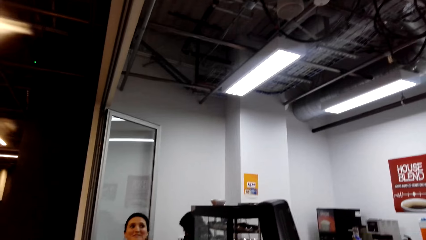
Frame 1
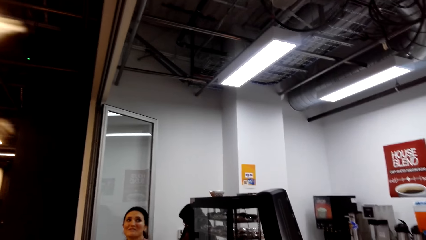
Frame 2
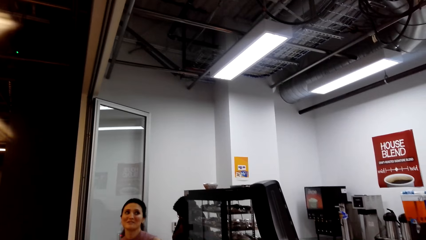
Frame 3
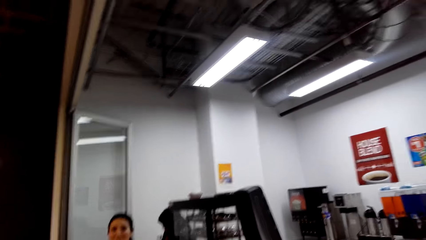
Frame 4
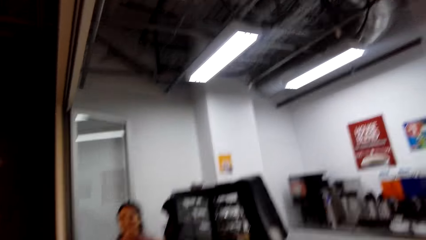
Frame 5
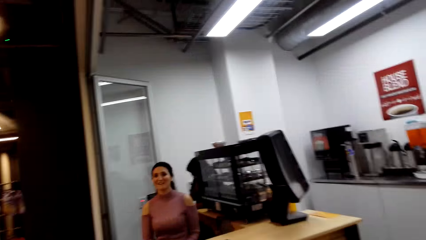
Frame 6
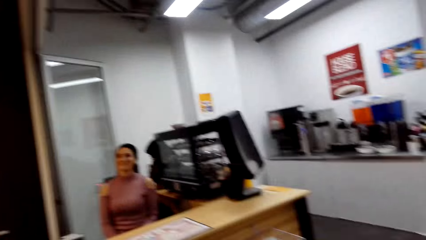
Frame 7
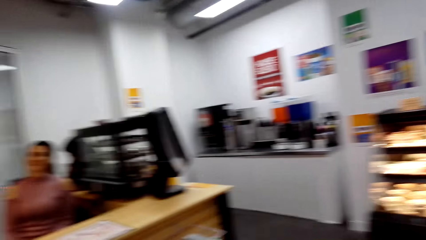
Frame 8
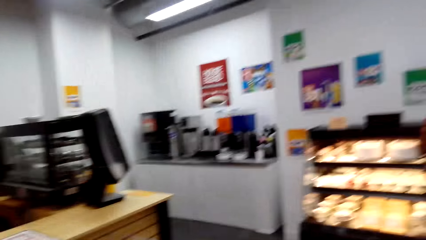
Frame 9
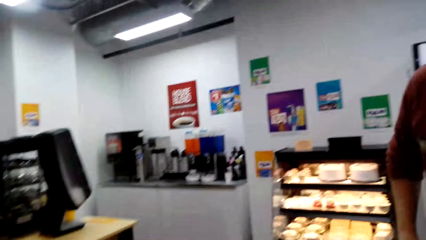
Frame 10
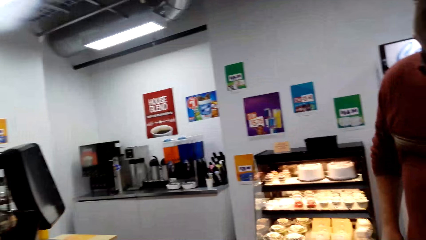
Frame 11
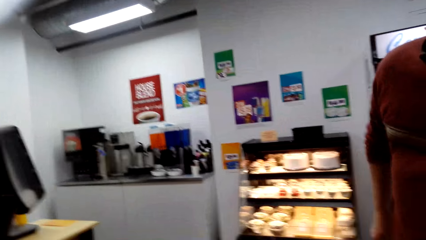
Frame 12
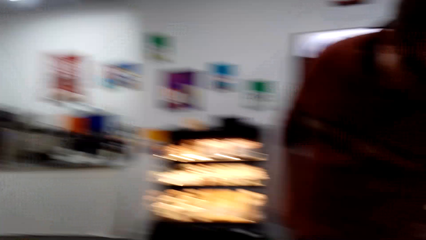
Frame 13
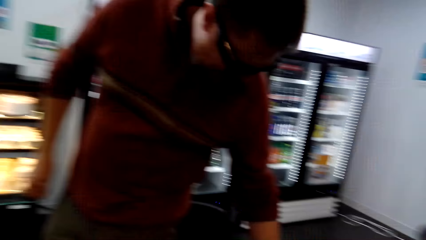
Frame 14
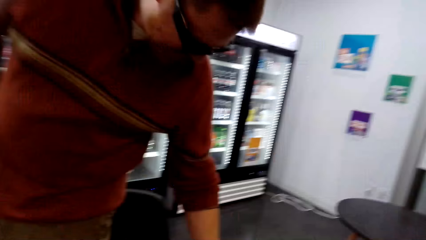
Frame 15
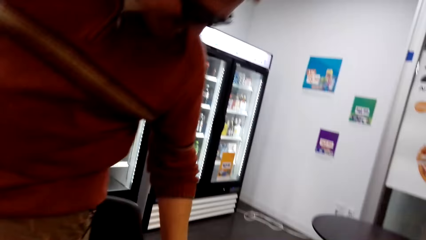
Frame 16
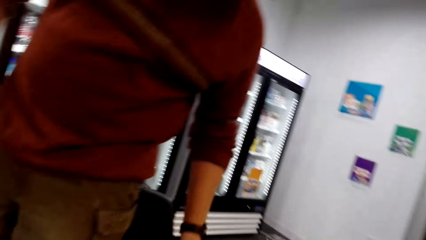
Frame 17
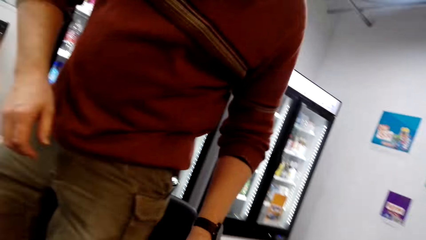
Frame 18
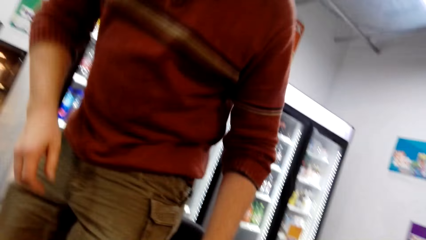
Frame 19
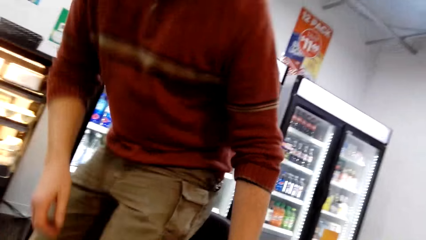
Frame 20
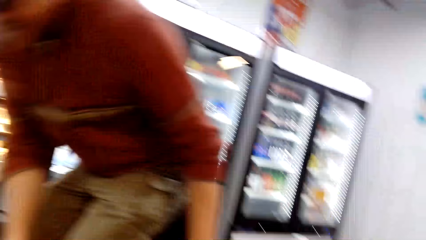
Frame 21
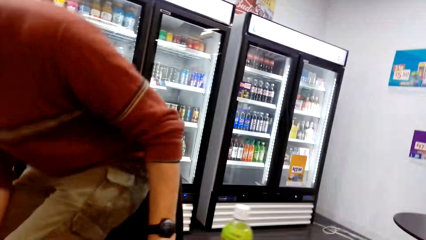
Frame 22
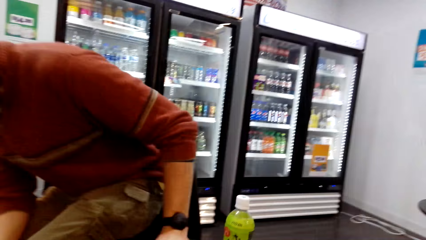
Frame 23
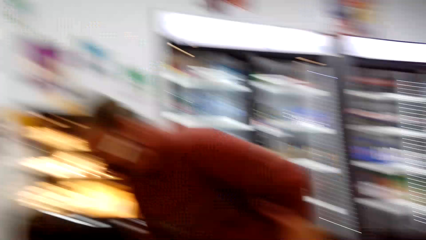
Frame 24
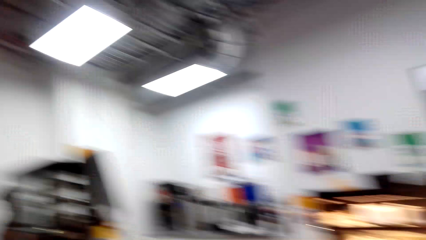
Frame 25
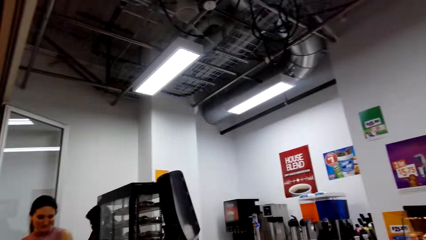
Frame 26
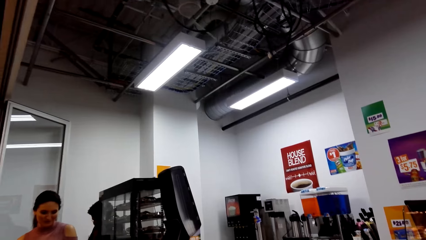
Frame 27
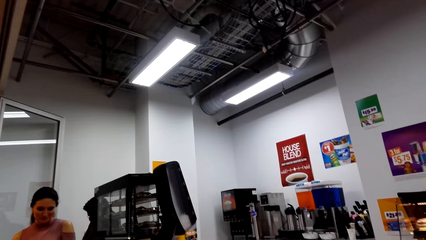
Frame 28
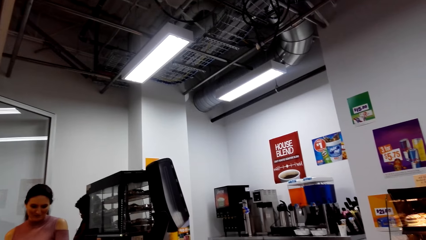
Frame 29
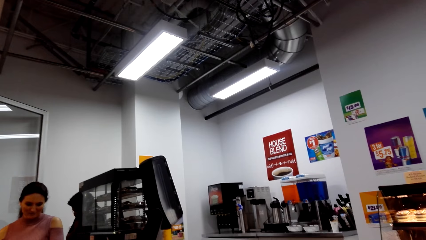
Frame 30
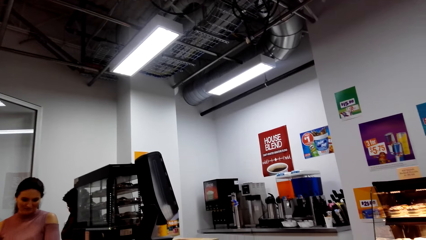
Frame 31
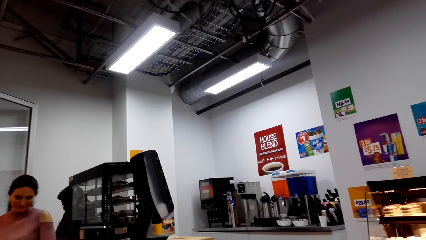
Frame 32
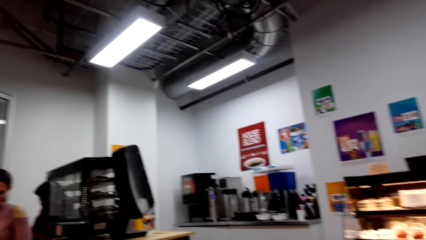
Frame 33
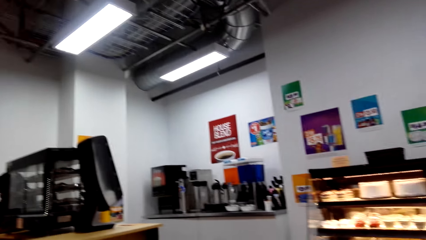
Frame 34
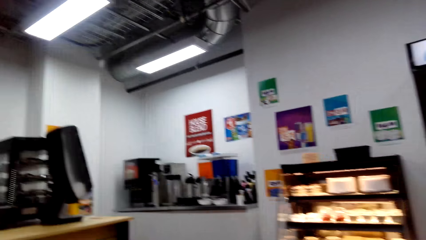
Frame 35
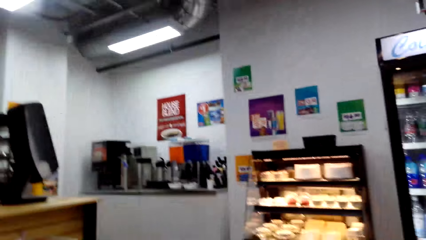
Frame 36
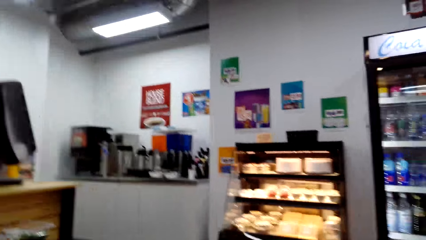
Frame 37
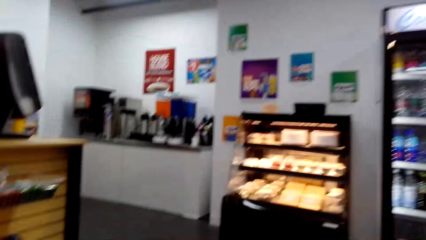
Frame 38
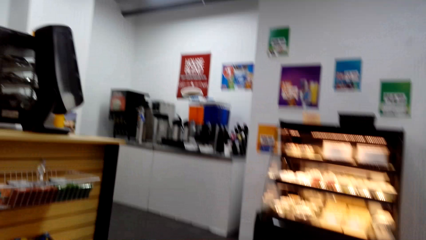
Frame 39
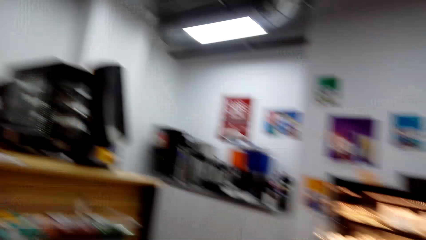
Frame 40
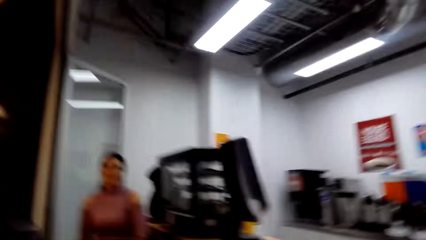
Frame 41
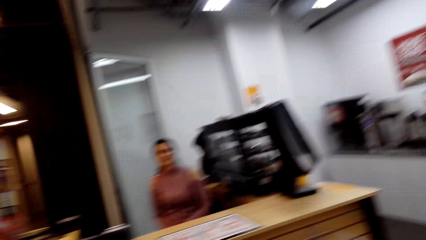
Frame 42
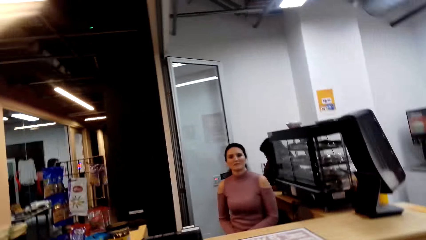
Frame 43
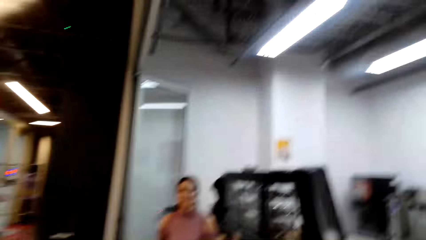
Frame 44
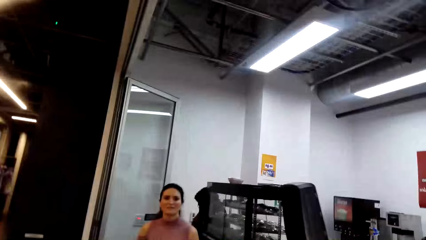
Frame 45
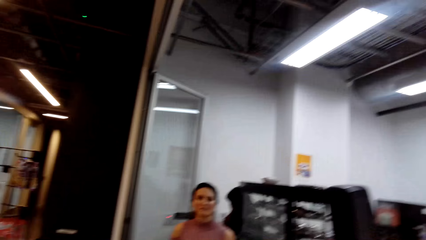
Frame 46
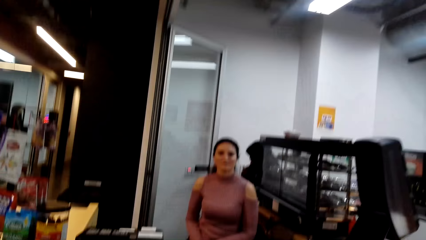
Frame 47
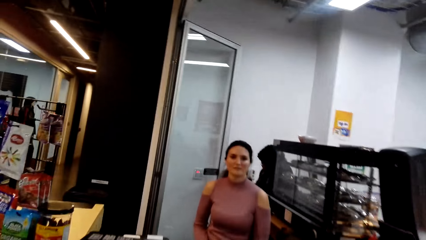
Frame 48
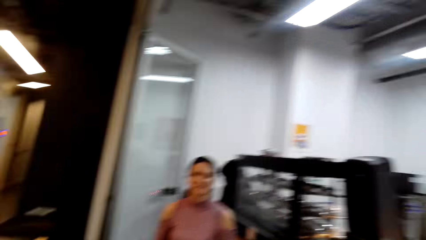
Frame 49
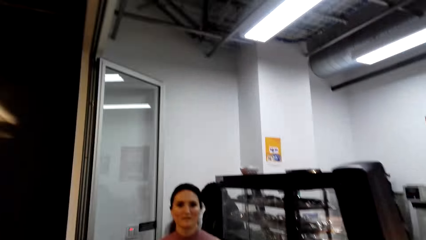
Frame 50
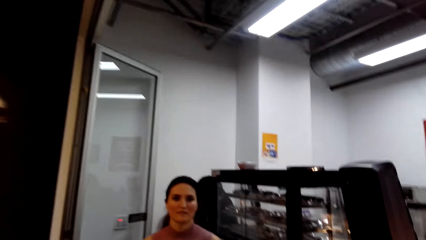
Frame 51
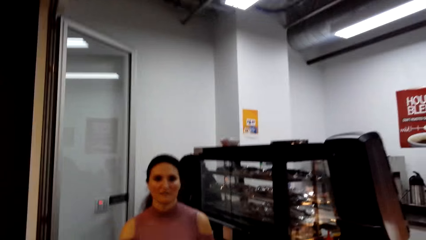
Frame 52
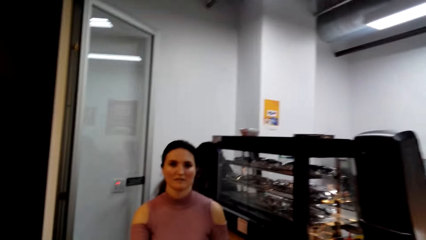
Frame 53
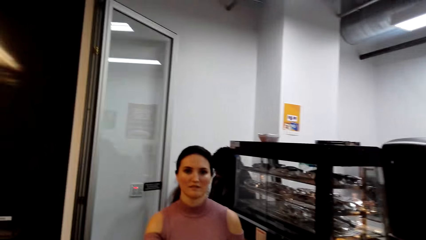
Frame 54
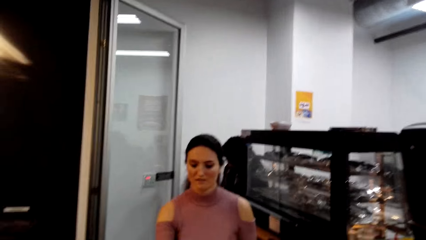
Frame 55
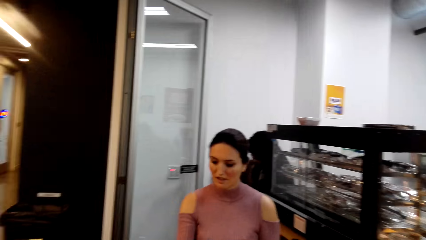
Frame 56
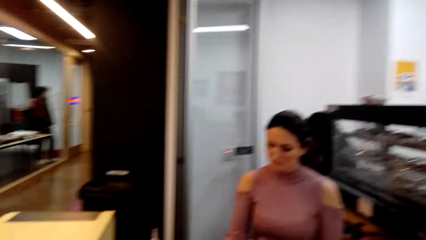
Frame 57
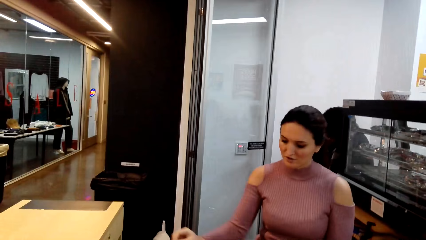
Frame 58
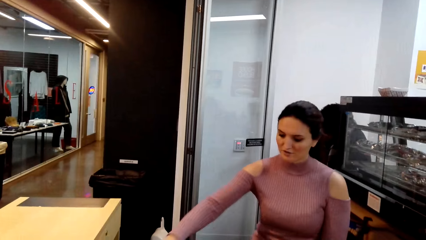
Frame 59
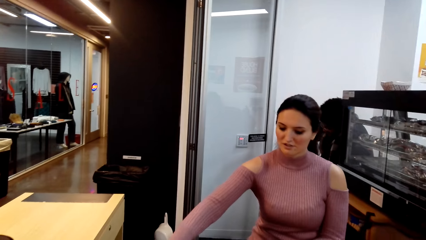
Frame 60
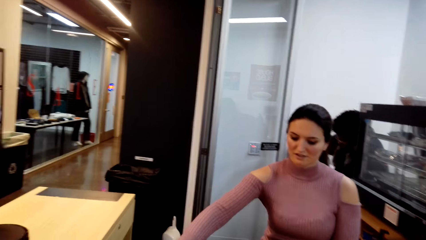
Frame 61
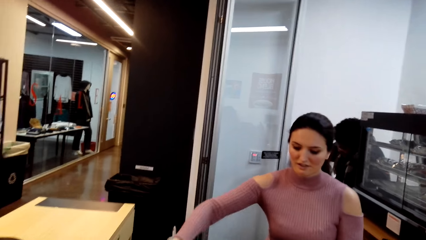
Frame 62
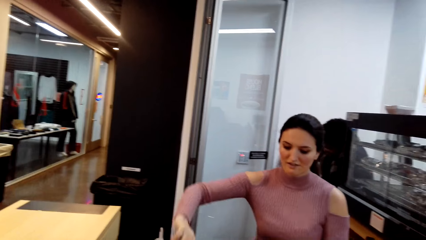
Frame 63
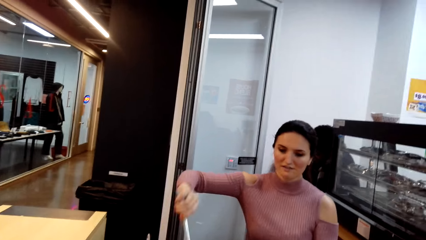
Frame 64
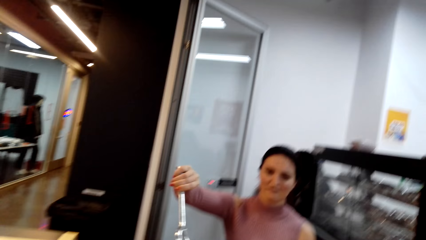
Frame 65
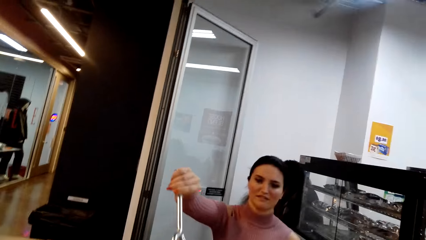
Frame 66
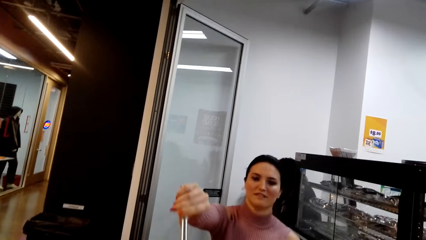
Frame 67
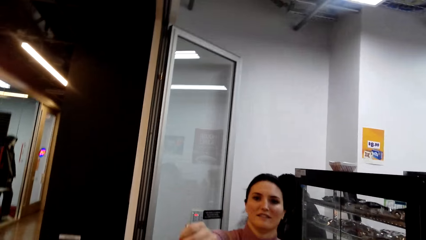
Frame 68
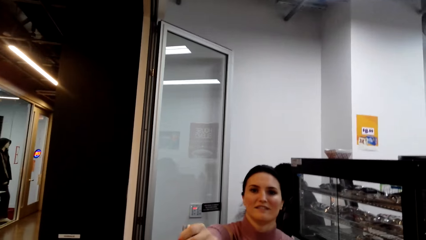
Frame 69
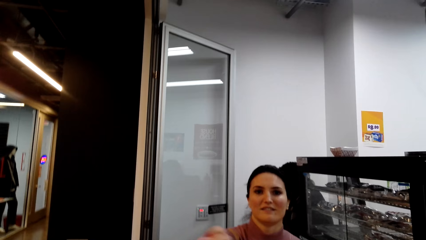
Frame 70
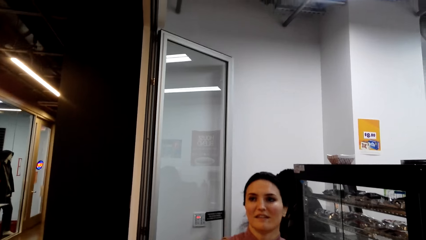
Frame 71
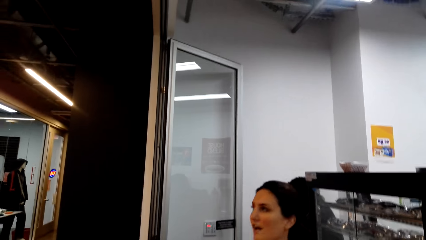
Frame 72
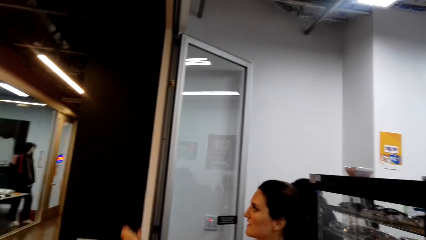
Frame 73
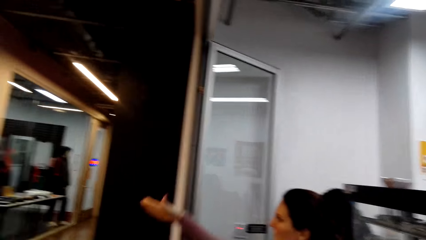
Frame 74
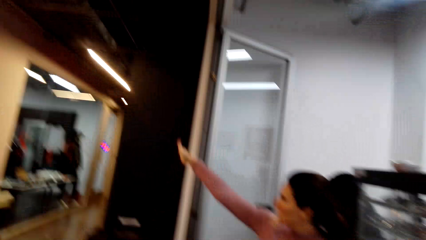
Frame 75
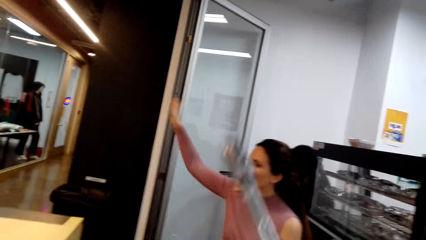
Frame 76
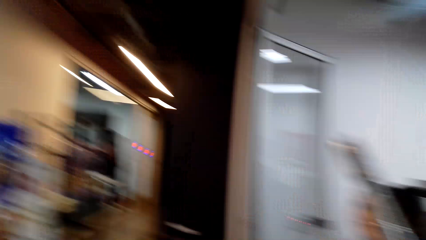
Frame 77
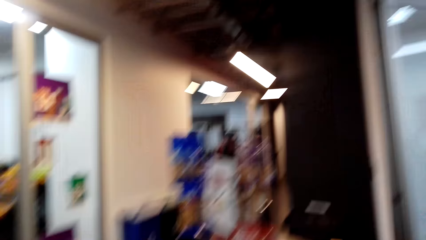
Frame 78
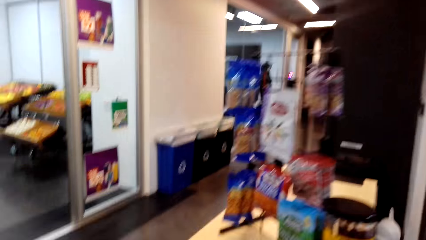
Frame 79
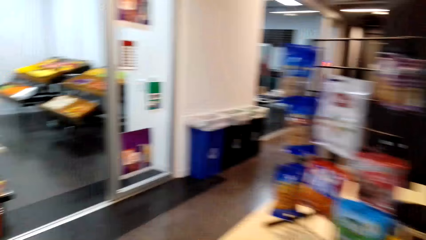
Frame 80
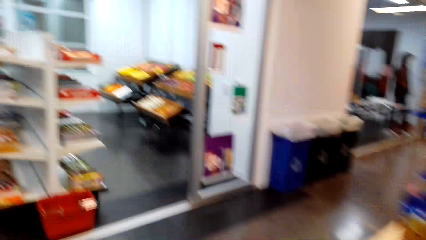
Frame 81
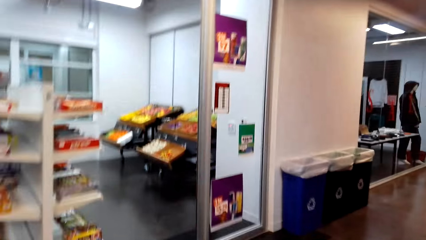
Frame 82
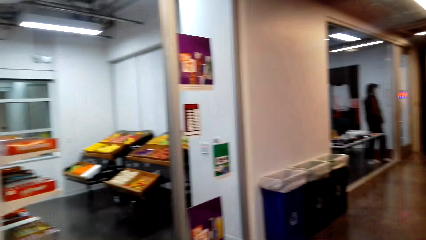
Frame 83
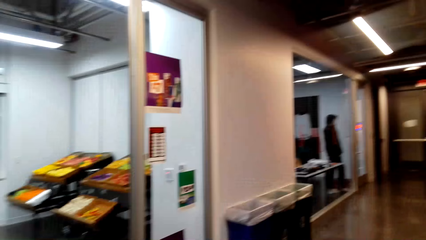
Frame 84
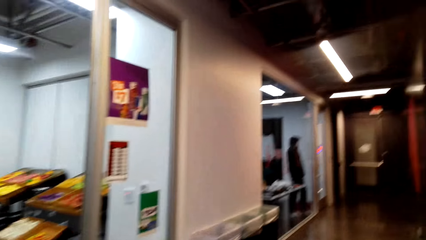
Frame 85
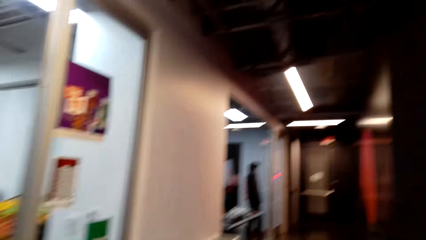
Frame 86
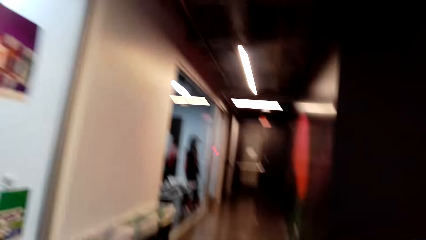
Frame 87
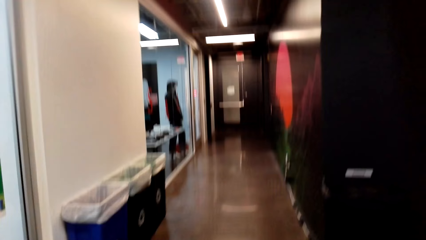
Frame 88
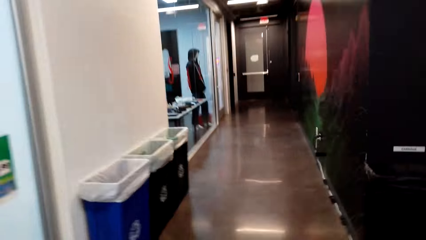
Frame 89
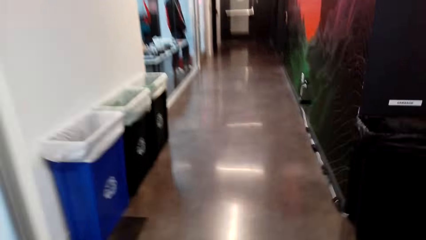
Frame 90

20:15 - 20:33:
A person speaks to someone. The camera wearer speaks to someone. A person gives another person spoons. Someone shows the camera wearer directions.
